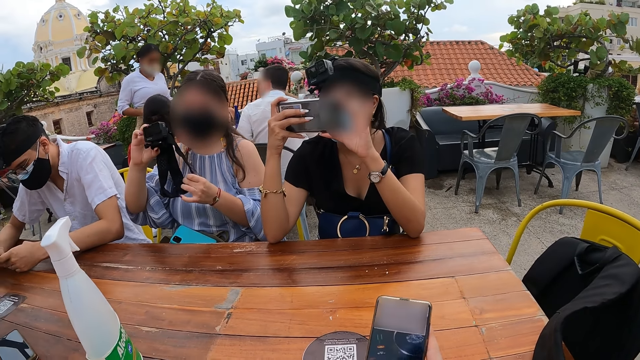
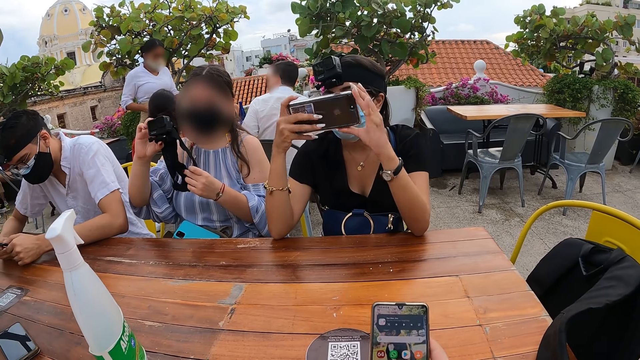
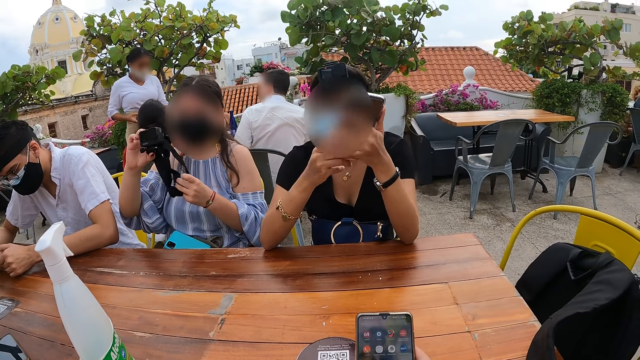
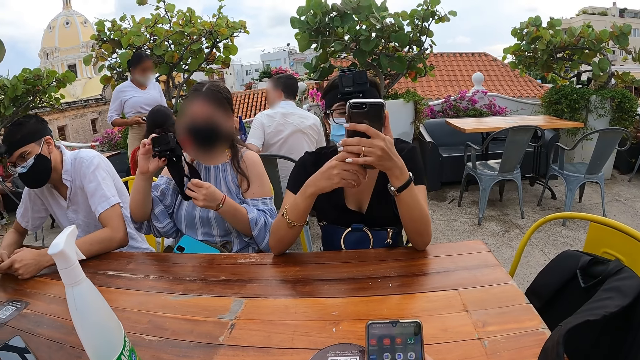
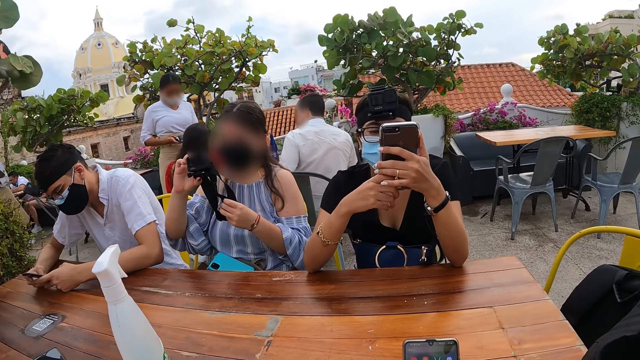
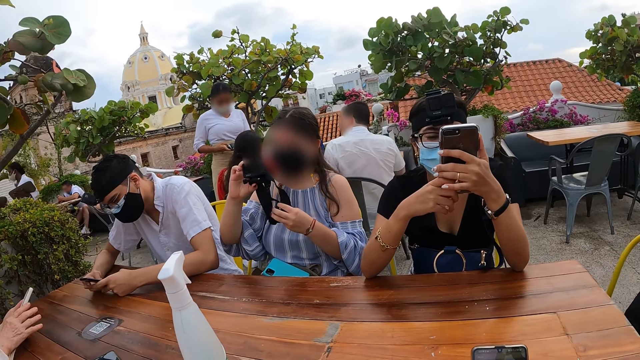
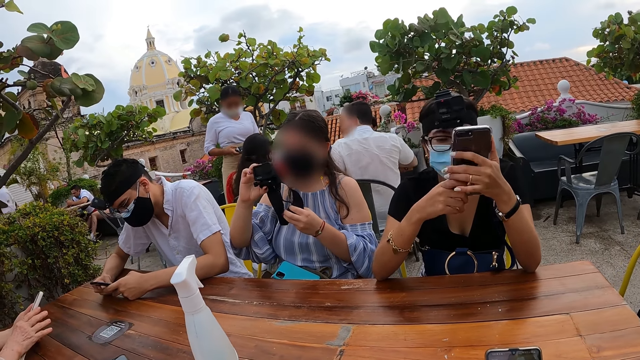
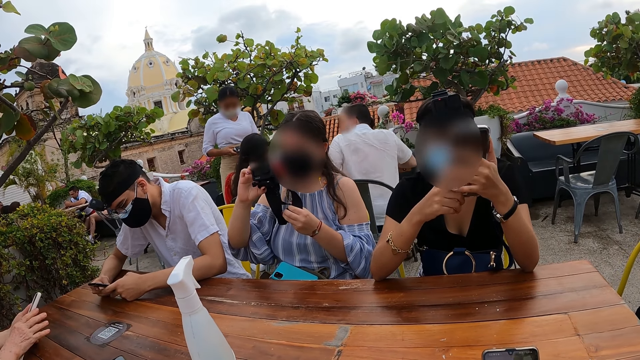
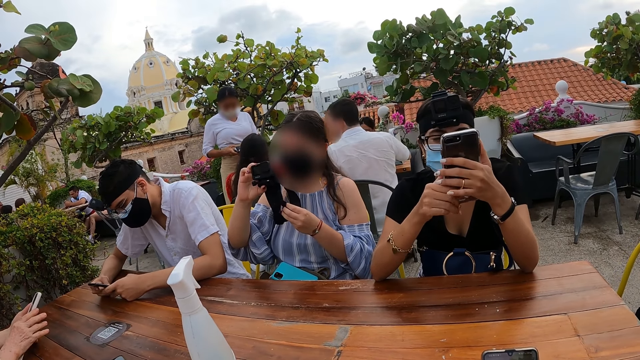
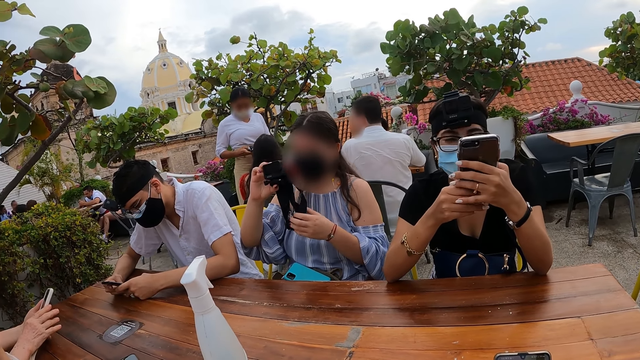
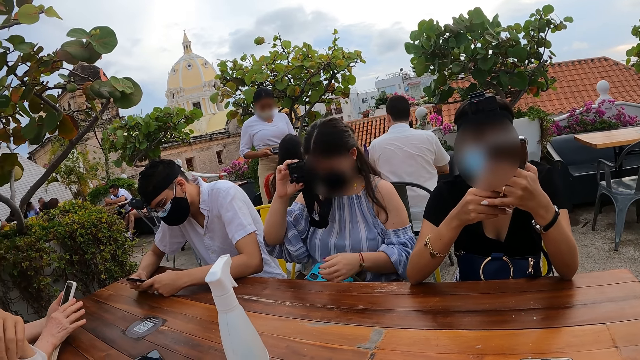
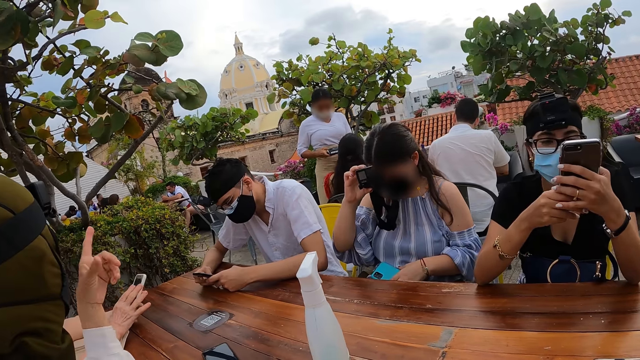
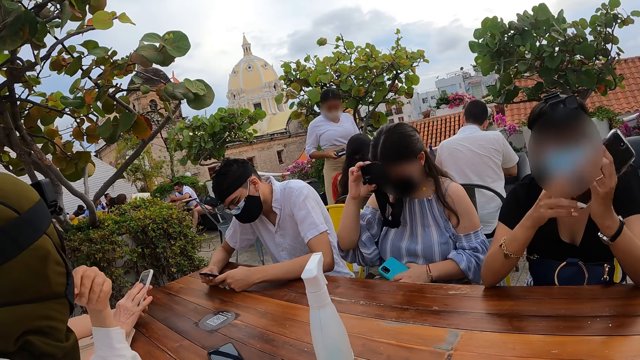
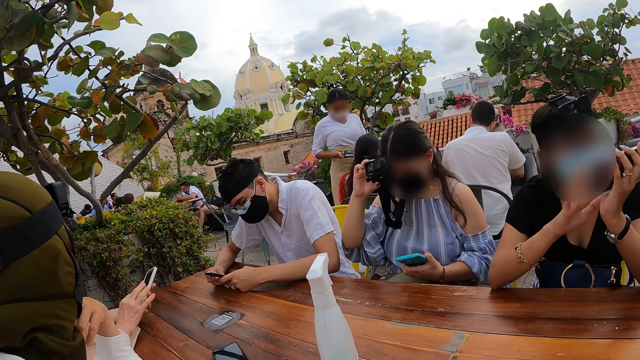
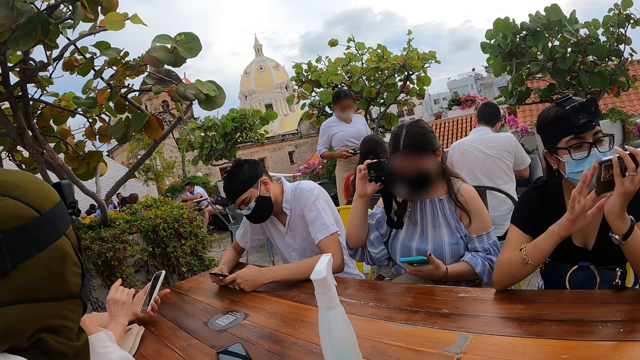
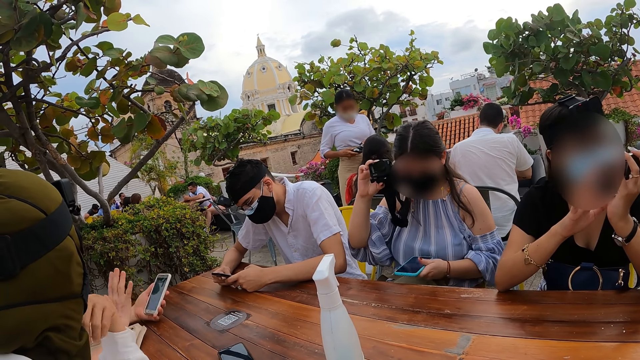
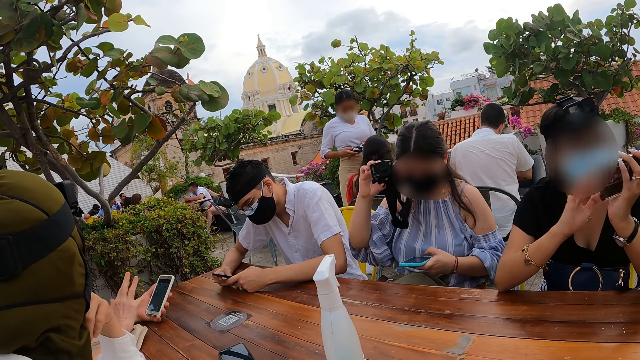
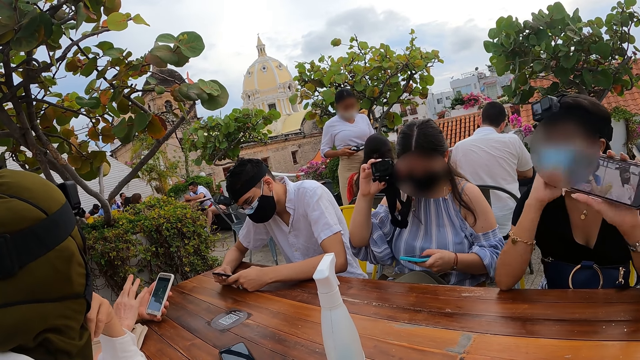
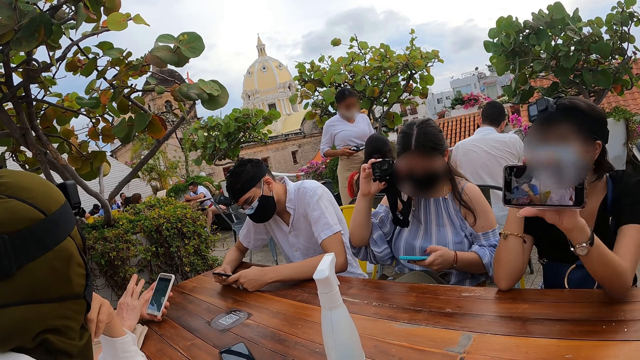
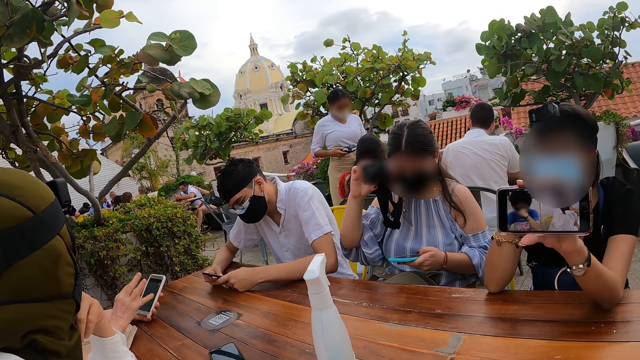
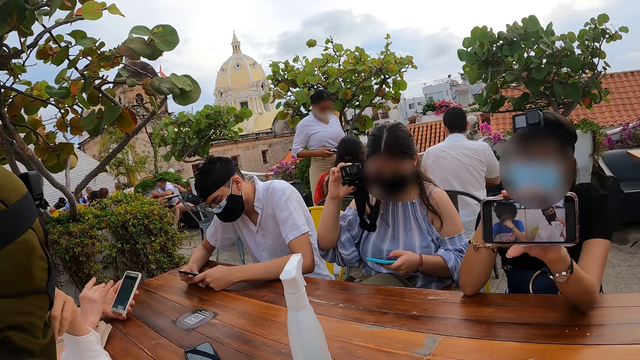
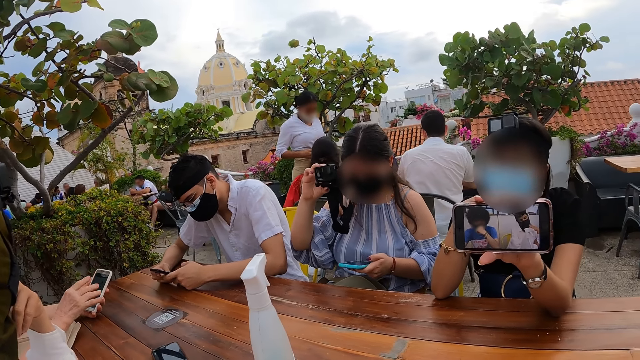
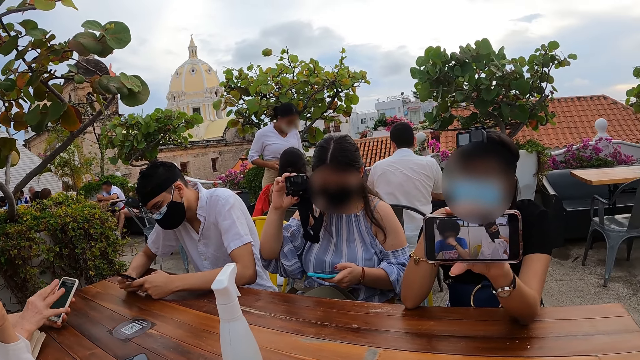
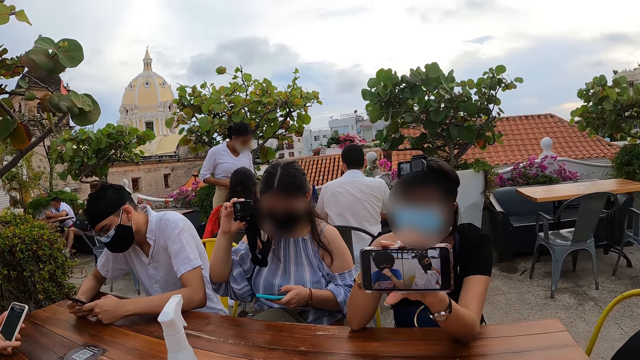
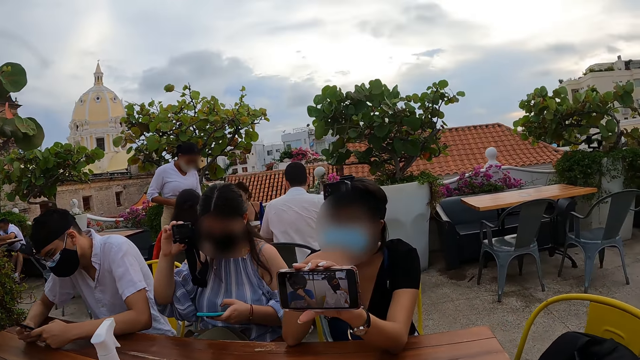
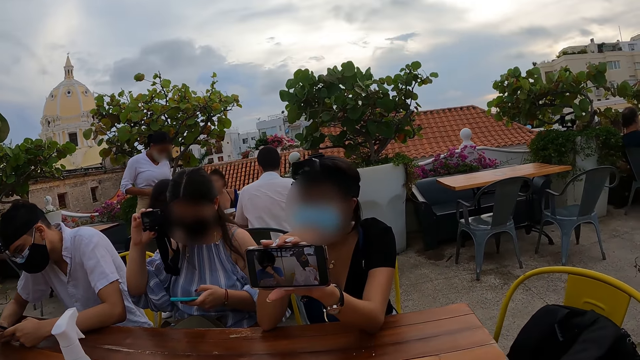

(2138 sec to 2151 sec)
The camera wearer stares at his friends. A woman interacts with a man. Another woman picks the mobile phone from her lap with her left hand. A third woman interacts with the camera wearer. The camera wearer stares at a woman's phone.

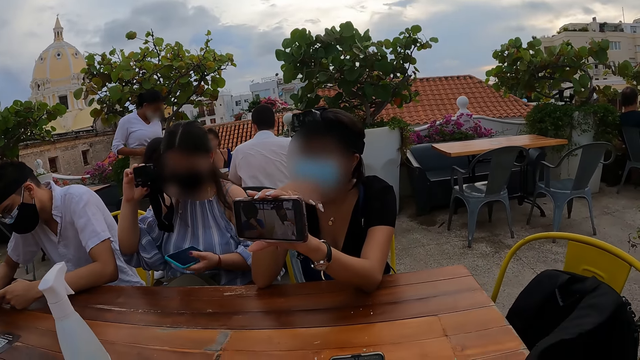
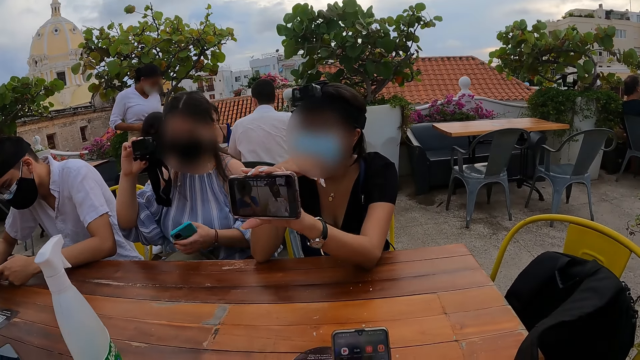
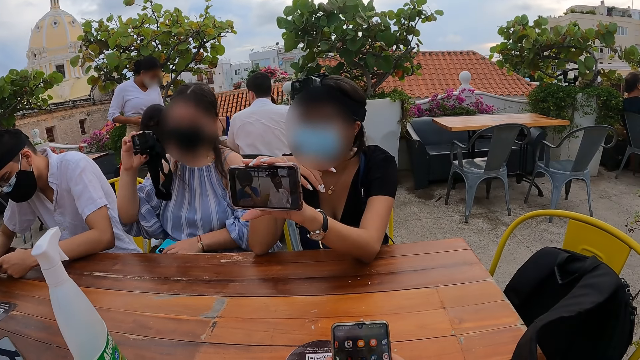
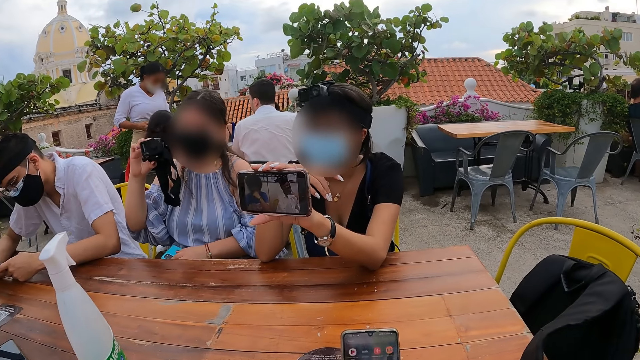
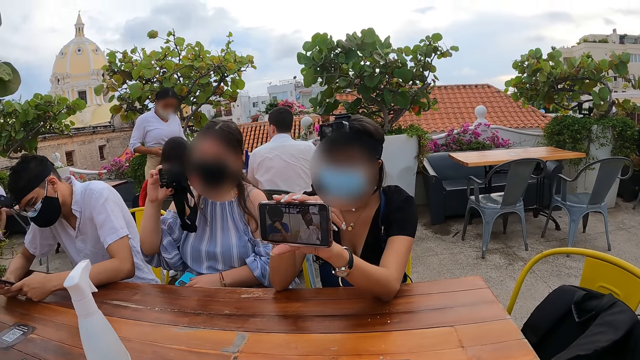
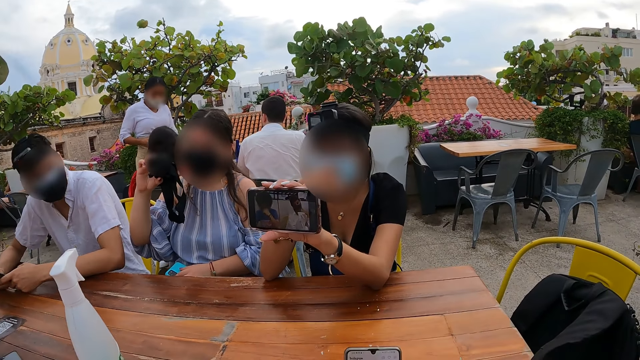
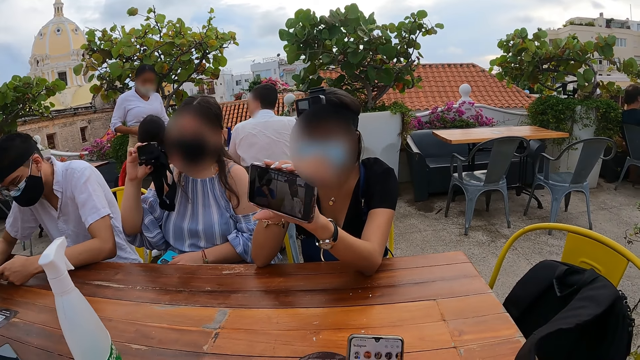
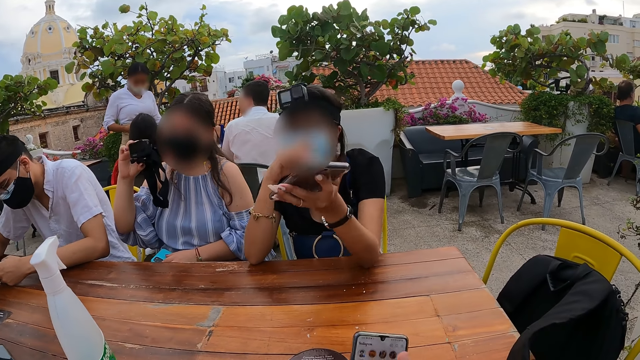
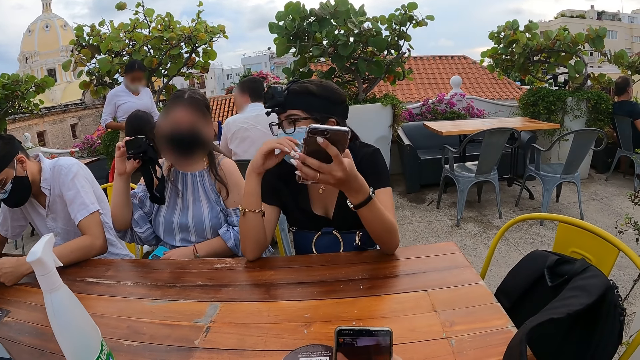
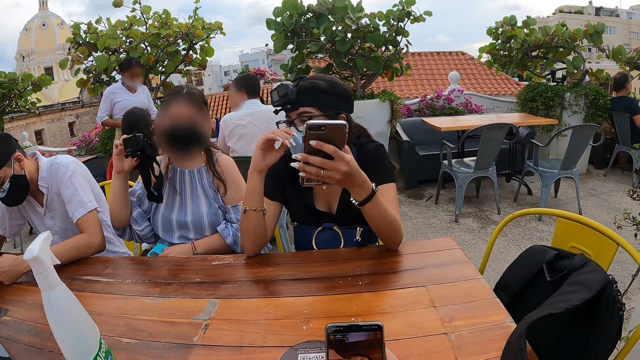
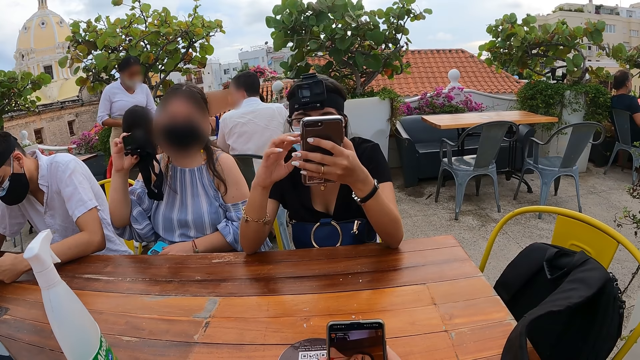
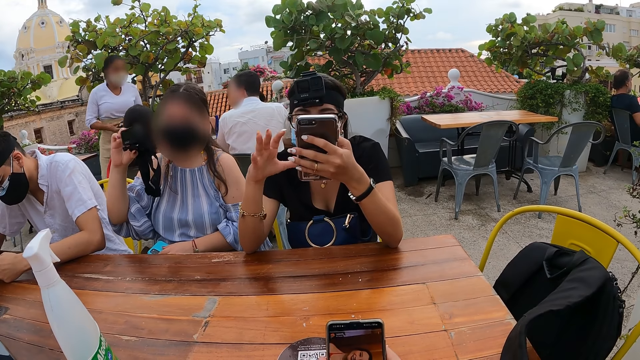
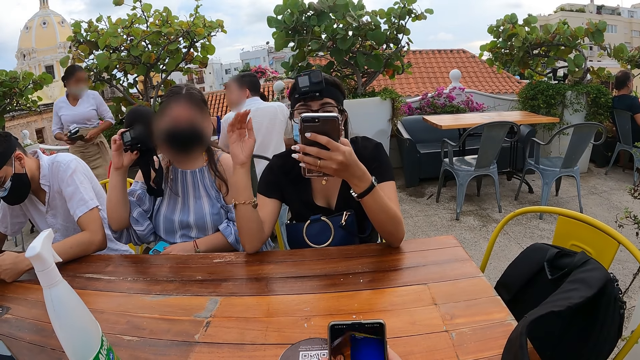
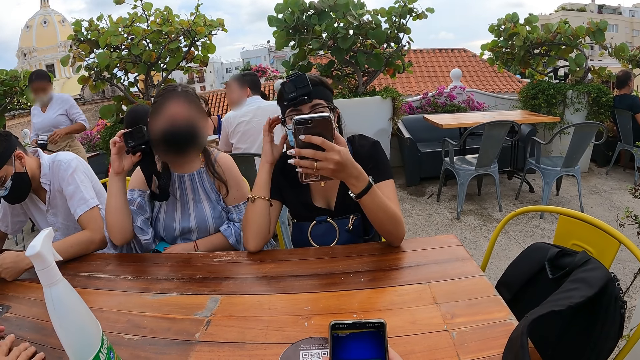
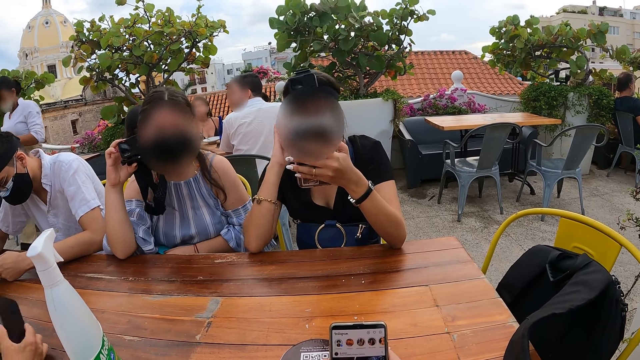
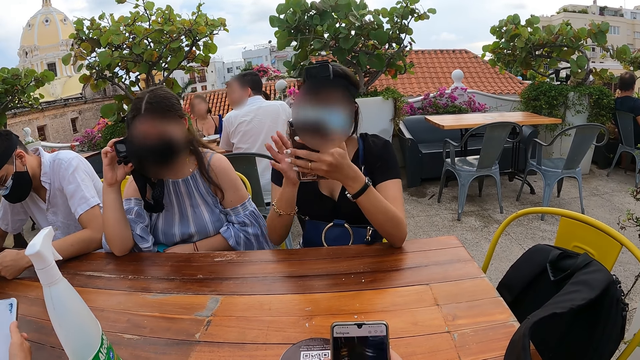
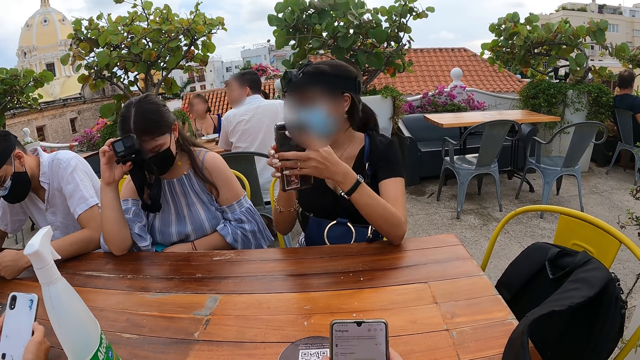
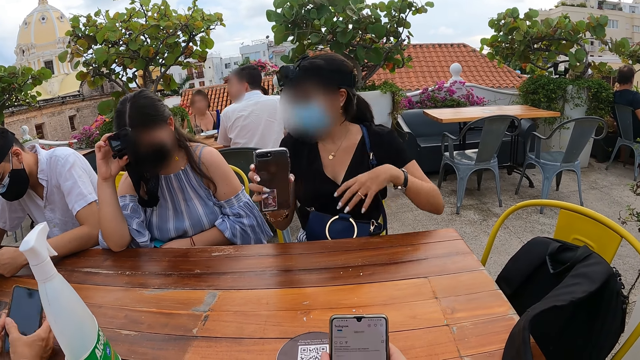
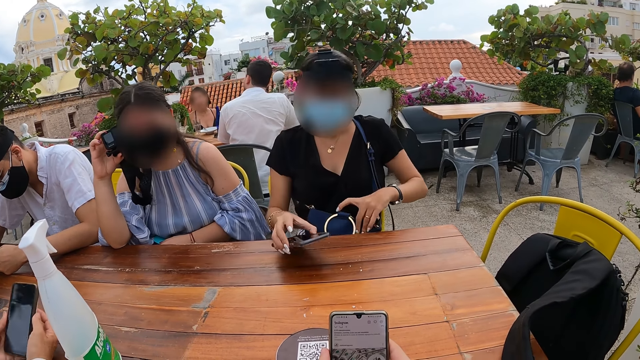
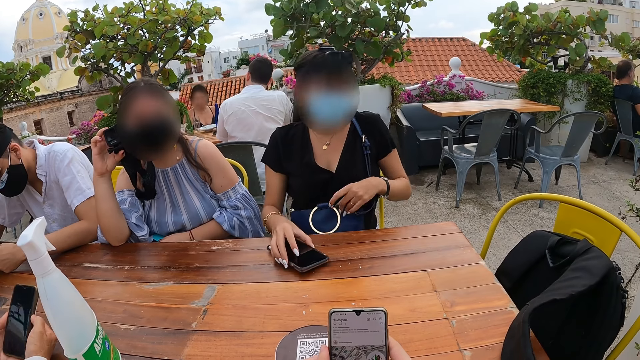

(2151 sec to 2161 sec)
The camera wearer operates the mobile phone with both hands. They scroll through his phone with the left hand. A woman drops the mobile phone on her lap with her left hand. Another woman operates the mobile phone with both hands.
